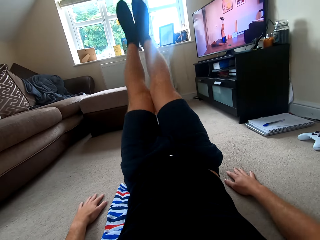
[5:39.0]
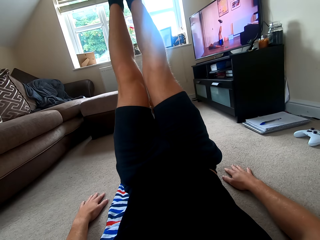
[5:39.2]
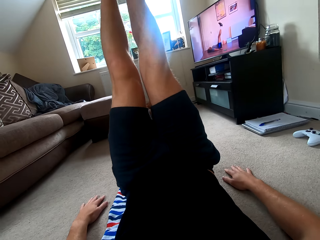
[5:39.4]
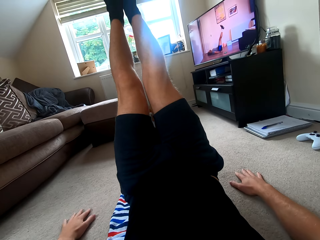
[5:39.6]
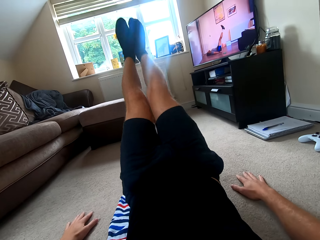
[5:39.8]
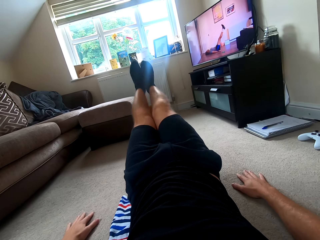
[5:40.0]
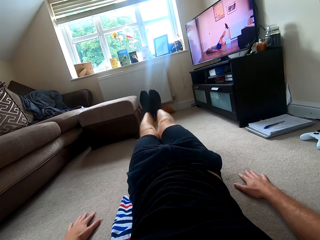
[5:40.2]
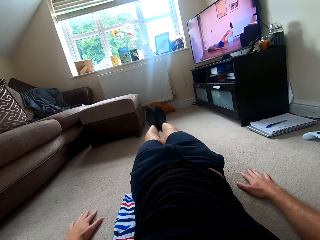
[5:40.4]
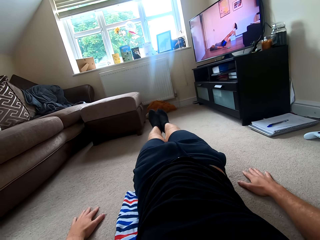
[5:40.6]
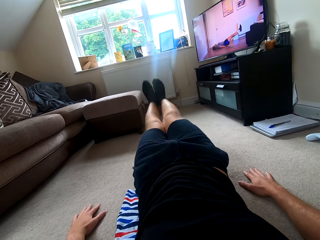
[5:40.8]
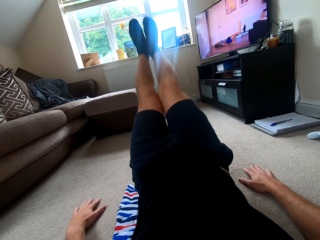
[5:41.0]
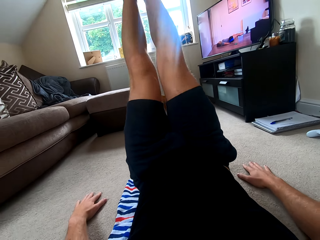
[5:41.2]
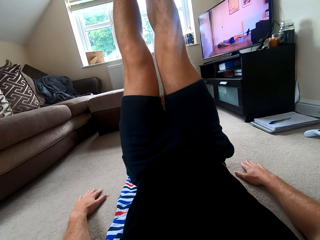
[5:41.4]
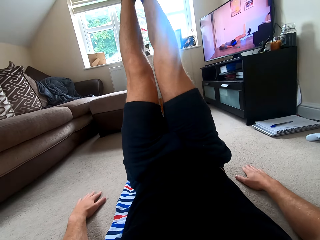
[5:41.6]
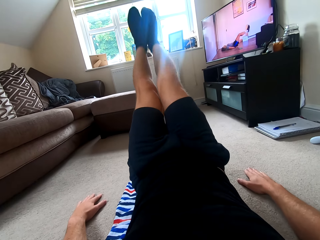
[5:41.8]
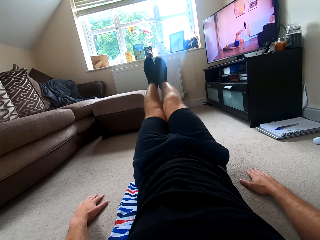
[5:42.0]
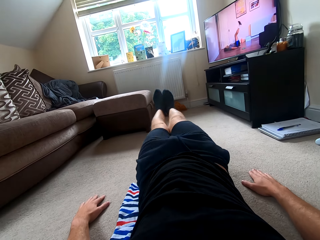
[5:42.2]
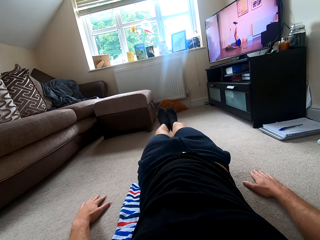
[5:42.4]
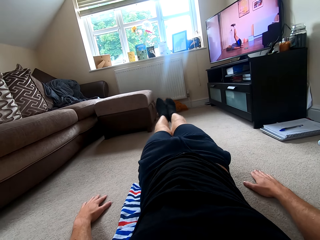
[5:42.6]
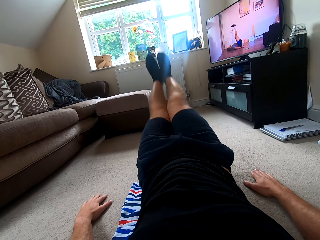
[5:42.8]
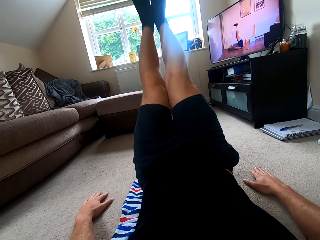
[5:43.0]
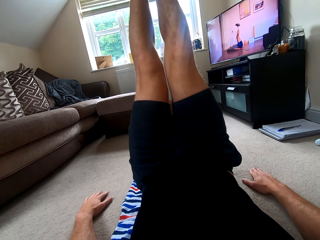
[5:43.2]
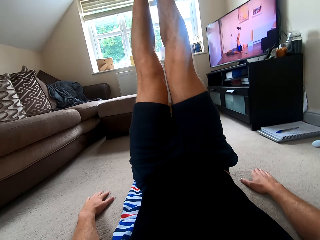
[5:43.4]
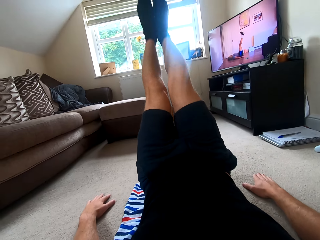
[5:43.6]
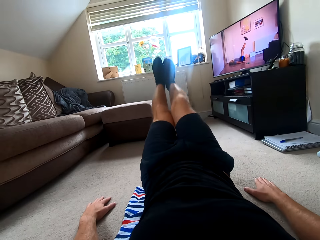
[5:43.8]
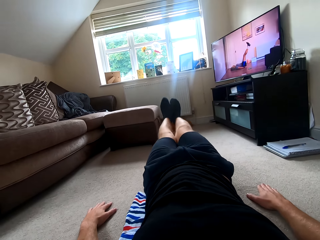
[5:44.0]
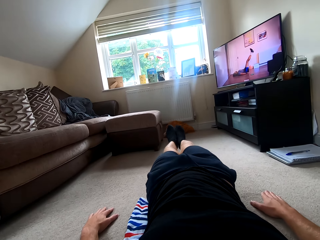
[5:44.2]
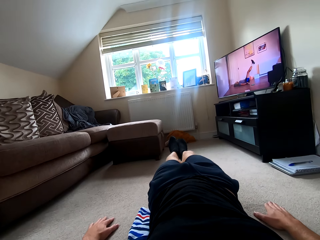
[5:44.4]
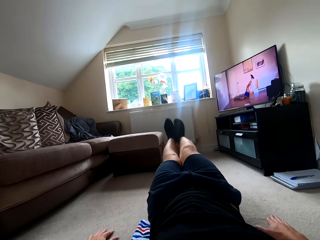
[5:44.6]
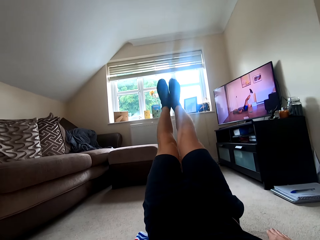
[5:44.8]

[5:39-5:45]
The camera wearer exercises on the floor. They do the sit ups.

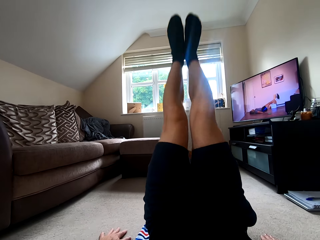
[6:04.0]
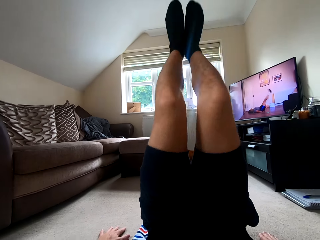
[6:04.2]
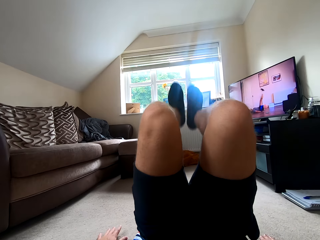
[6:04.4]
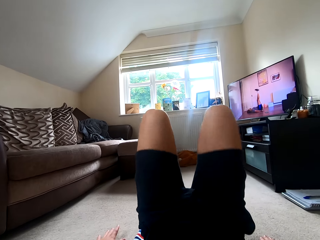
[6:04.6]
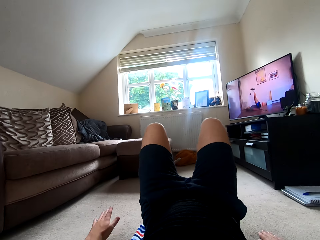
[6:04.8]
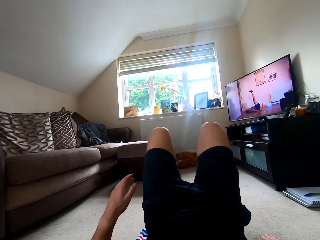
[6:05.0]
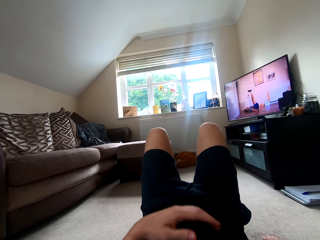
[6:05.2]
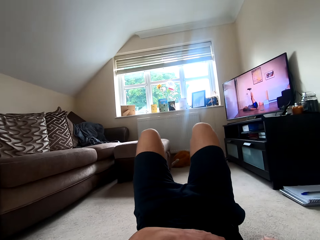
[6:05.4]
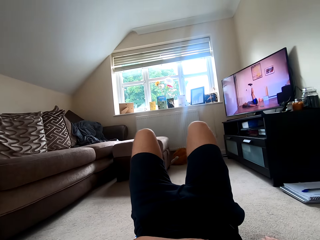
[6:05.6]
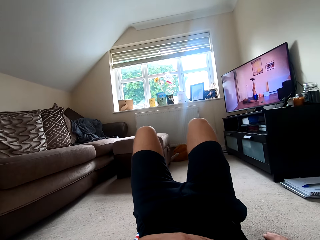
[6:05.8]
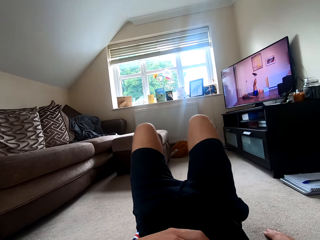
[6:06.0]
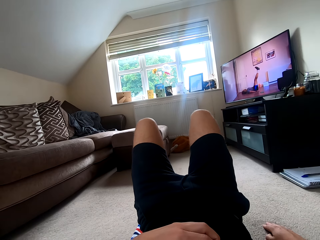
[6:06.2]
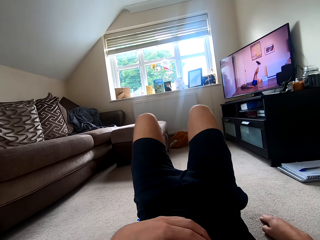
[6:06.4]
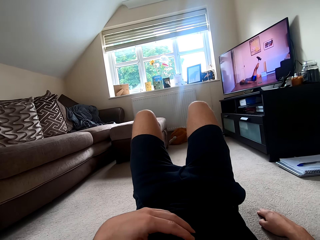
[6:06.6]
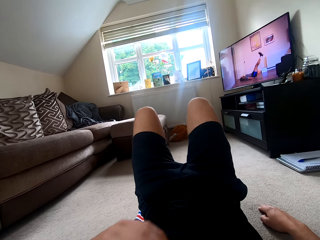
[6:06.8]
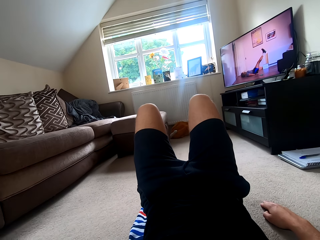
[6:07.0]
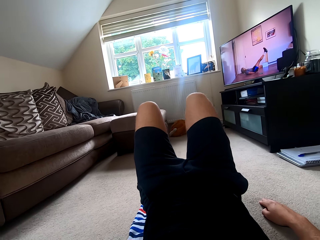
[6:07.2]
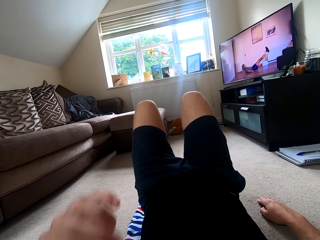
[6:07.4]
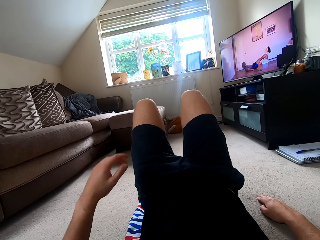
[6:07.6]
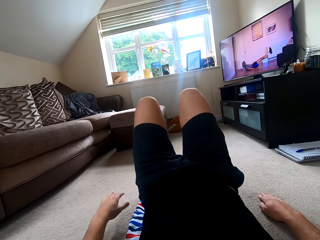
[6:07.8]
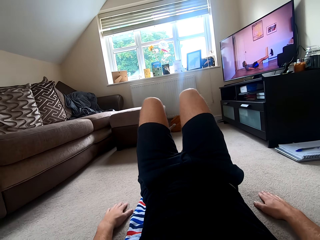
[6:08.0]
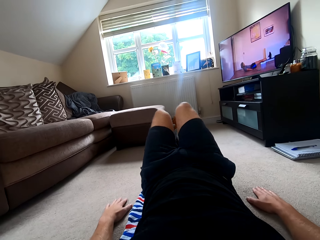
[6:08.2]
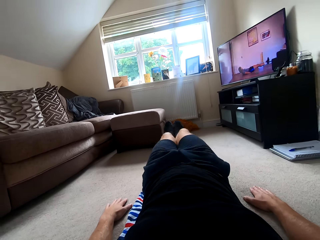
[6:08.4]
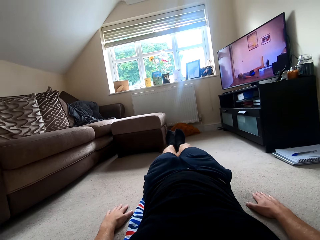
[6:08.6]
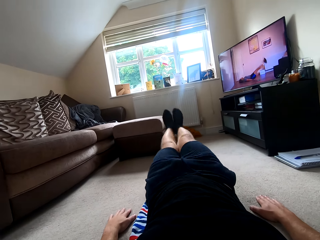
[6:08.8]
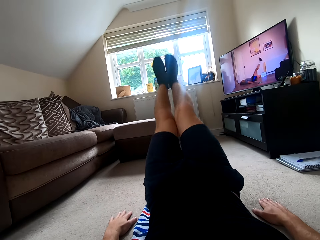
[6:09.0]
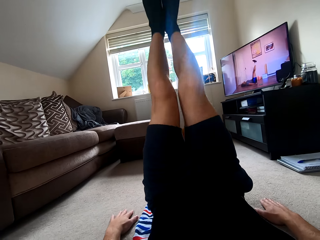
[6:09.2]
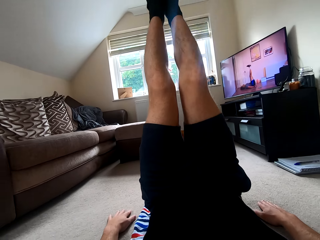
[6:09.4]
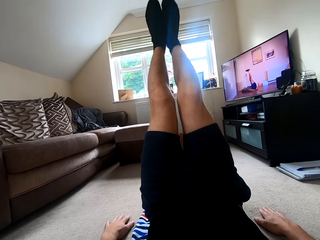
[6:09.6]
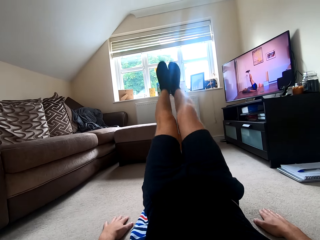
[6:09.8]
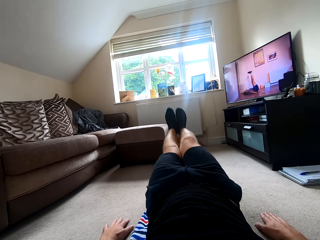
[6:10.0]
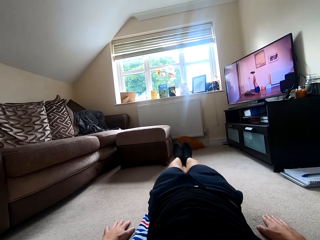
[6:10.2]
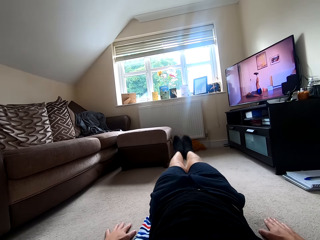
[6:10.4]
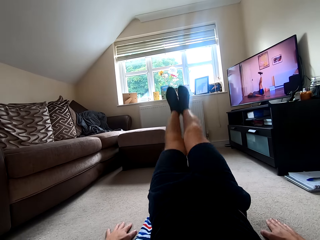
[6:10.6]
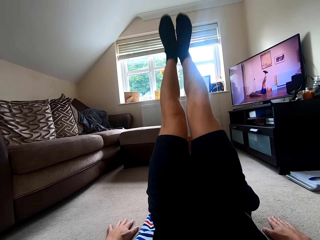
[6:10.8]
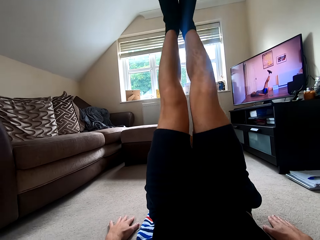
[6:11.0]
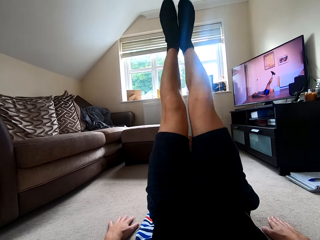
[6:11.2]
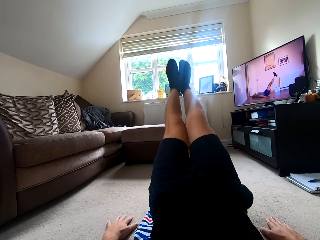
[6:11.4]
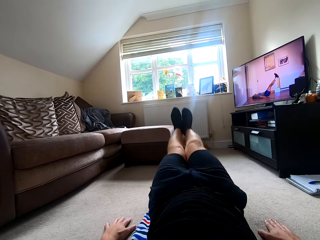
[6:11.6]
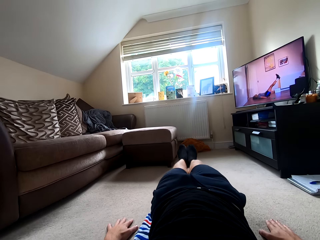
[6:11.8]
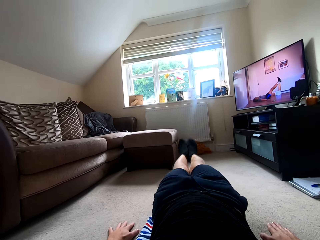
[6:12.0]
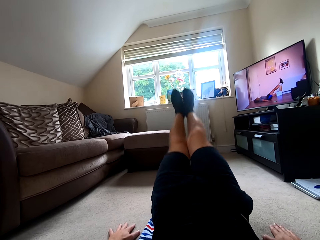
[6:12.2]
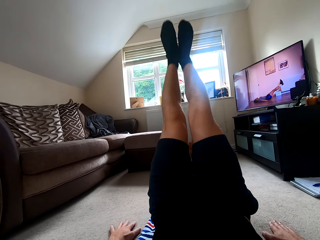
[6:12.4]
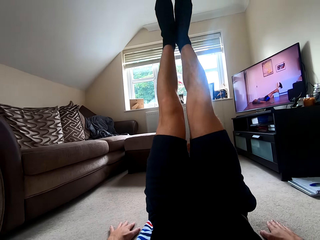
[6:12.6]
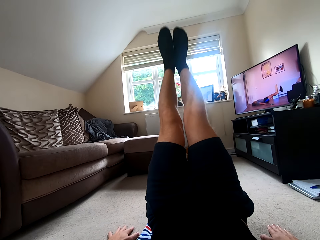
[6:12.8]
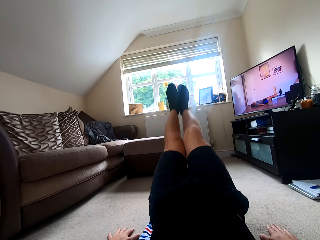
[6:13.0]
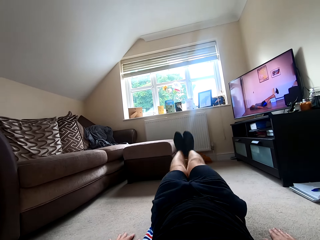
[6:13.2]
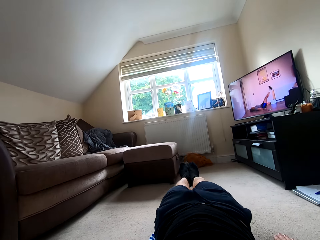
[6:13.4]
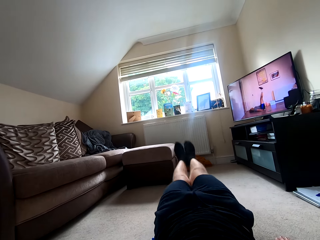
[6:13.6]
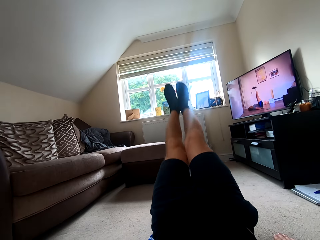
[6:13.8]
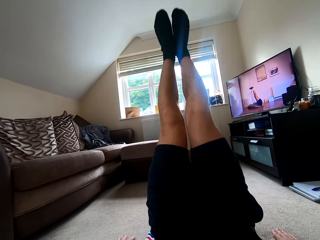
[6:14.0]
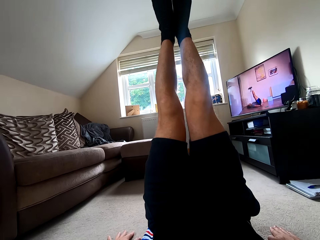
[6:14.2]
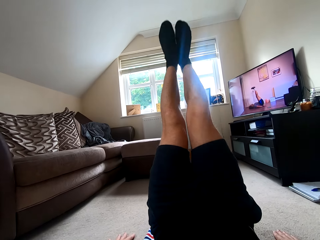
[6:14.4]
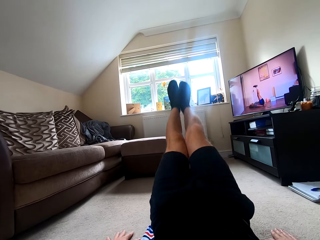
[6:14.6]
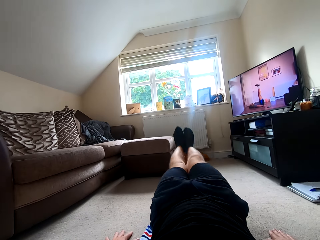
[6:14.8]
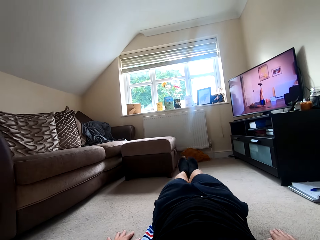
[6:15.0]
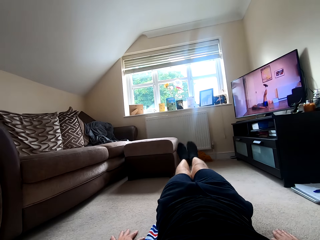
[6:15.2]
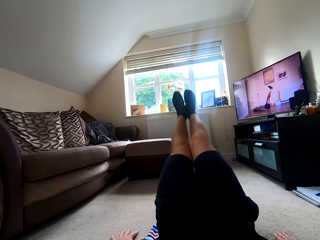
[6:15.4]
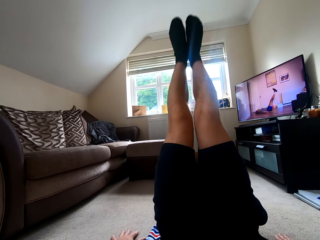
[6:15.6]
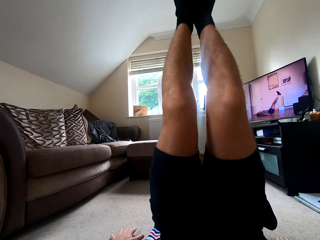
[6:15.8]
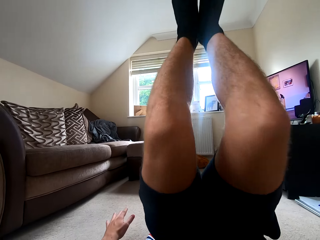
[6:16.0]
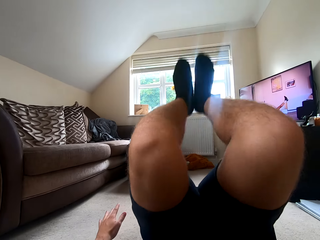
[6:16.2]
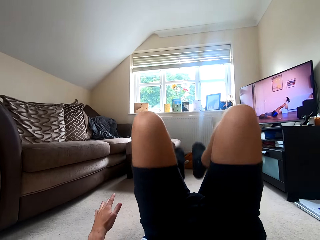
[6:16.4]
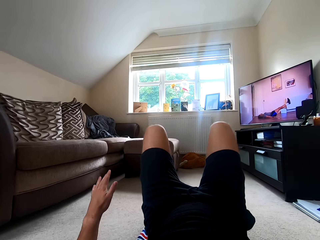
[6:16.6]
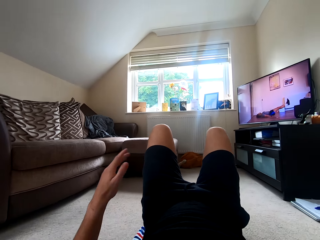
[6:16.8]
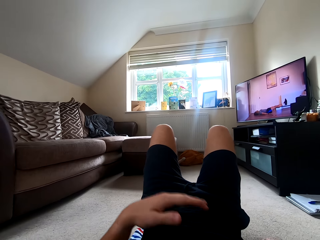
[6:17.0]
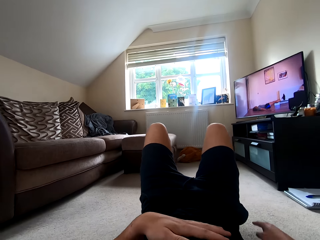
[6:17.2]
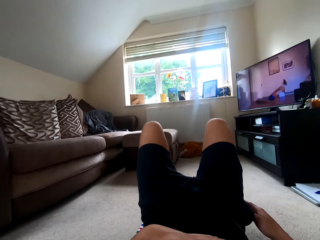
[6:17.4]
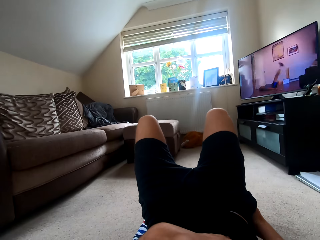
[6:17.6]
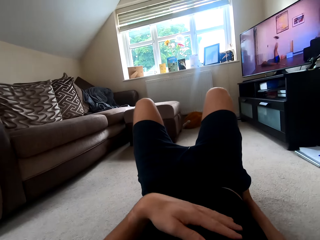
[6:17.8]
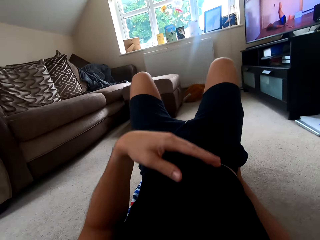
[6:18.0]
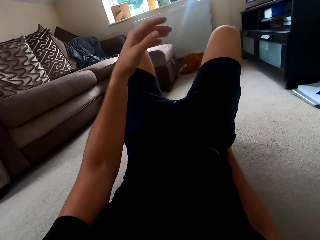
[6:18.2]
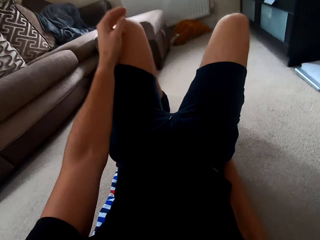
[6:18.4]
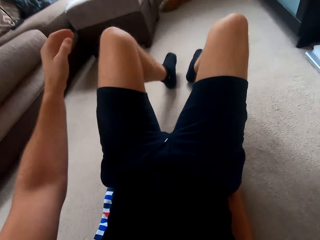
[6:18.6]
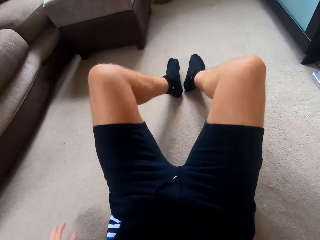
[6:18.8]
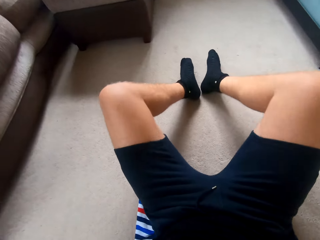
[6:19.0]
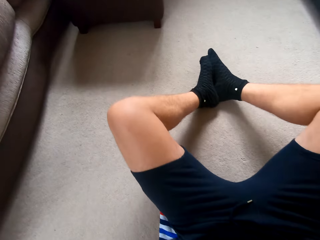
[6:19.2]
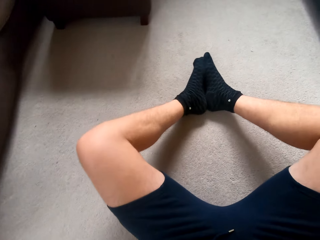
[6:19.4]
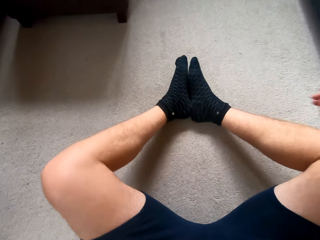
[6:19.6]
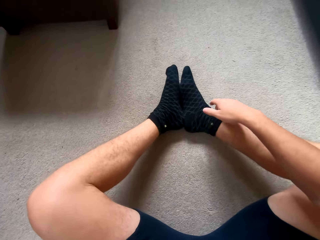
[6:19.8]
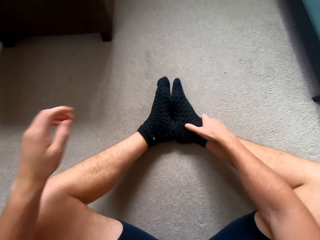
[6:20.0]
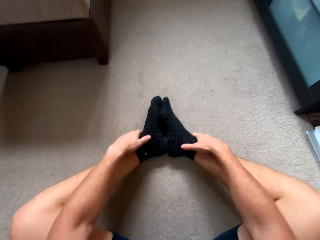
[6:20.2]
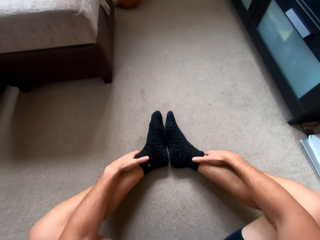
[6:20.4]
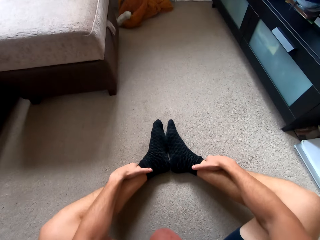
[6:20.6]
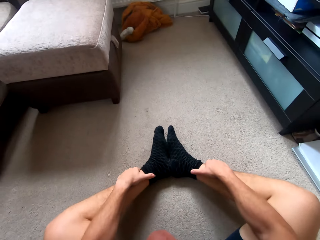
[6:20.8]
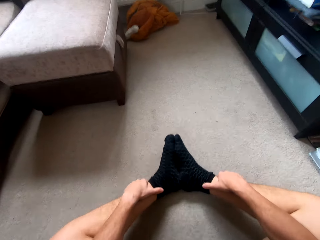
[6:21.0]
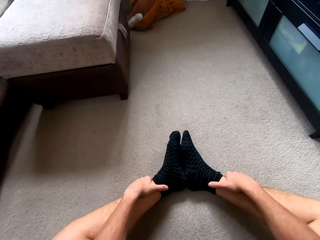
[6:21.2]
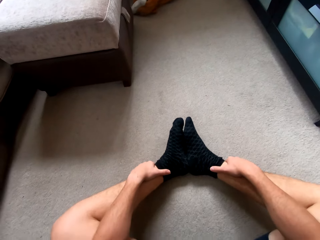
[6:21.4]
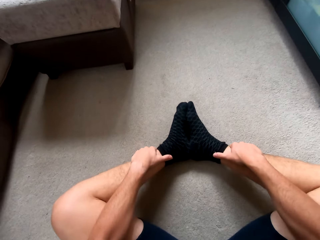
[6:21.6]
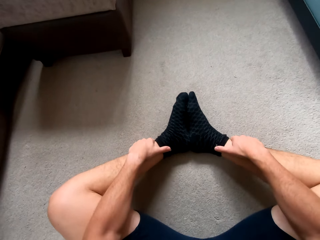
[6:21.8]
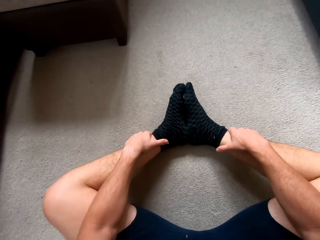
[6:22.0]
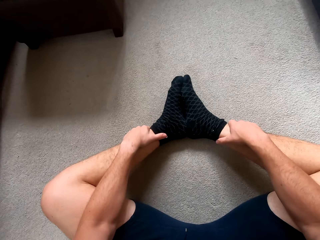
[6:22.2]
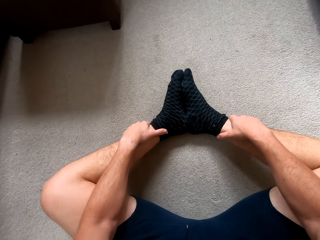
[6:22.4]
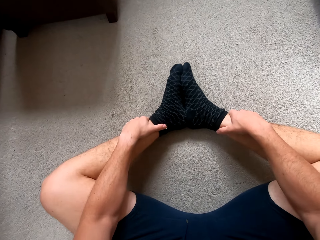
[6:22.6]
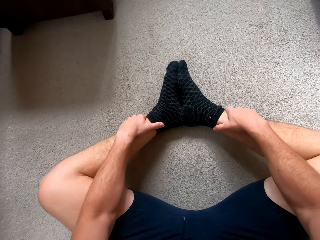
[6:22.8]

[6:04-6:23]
The camera wearer looks at the TV. He does the sit ups. He sits on the floor and touches his feet. He looks at the TV.
